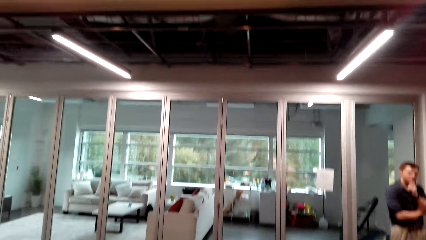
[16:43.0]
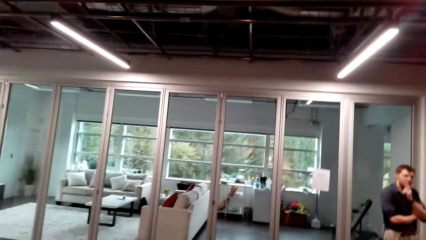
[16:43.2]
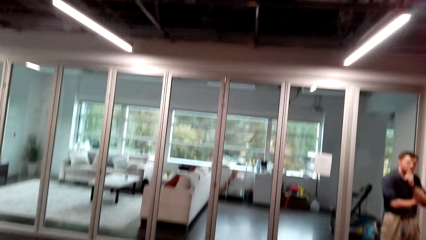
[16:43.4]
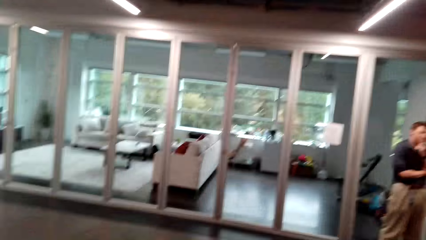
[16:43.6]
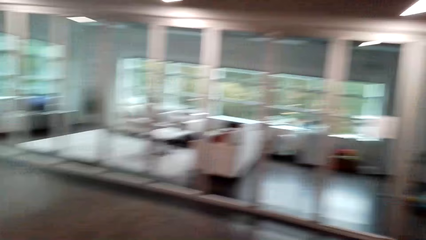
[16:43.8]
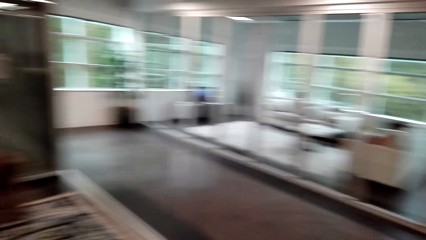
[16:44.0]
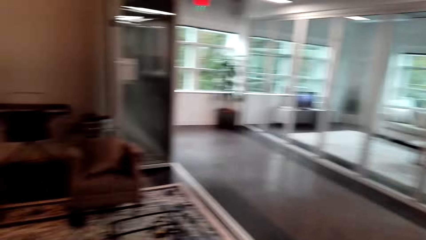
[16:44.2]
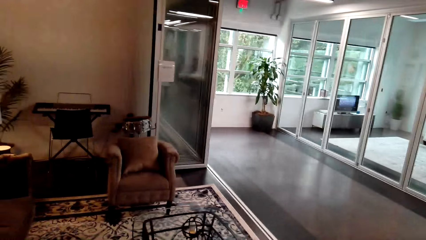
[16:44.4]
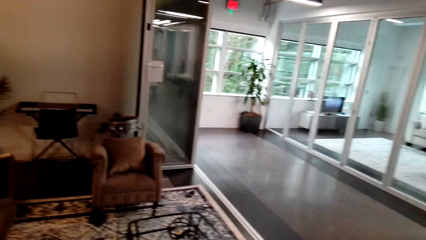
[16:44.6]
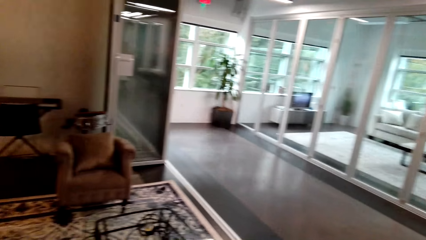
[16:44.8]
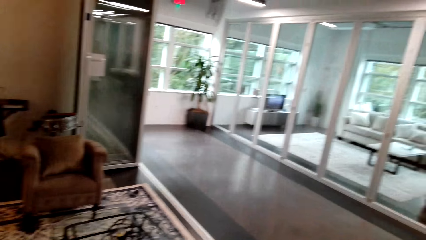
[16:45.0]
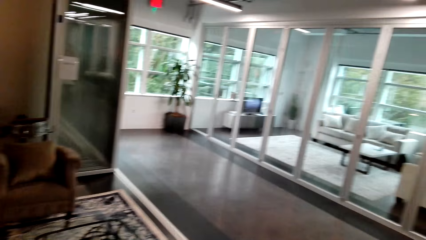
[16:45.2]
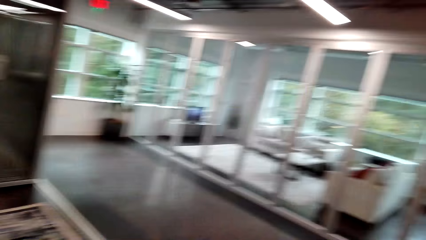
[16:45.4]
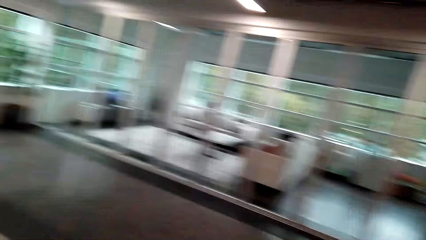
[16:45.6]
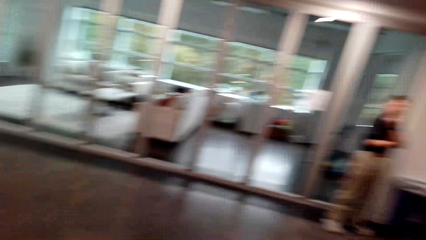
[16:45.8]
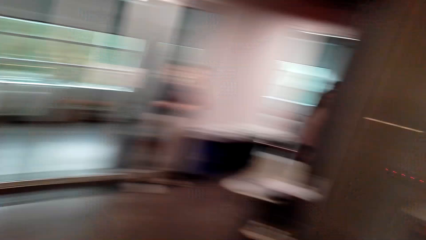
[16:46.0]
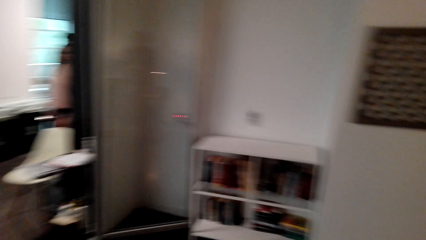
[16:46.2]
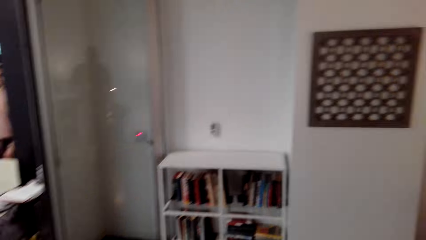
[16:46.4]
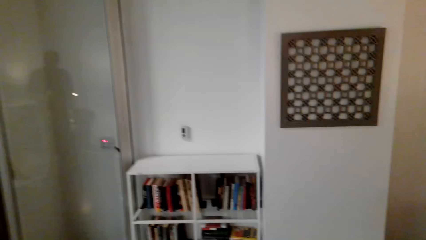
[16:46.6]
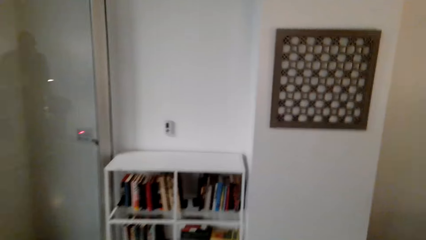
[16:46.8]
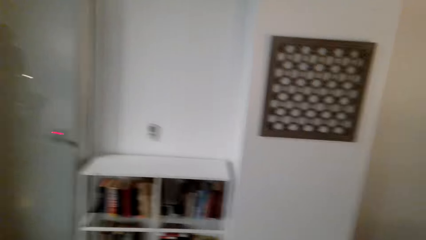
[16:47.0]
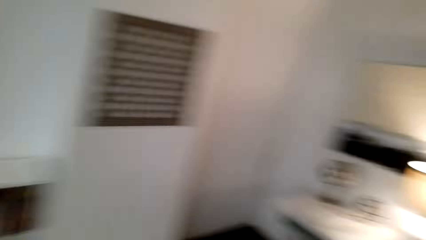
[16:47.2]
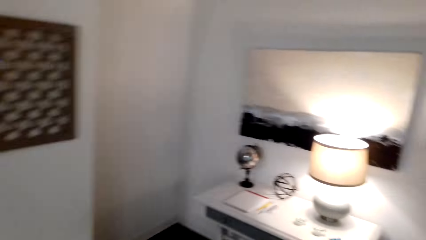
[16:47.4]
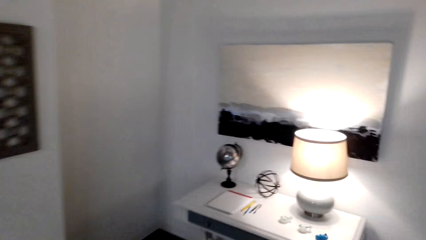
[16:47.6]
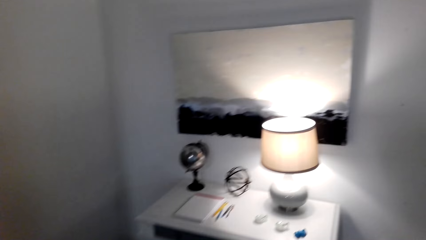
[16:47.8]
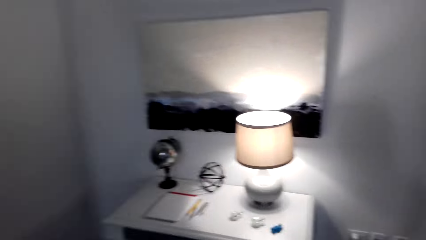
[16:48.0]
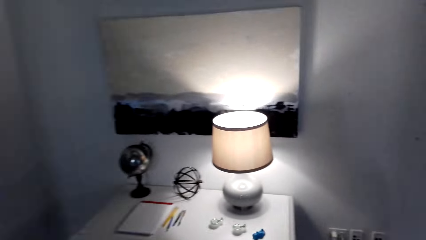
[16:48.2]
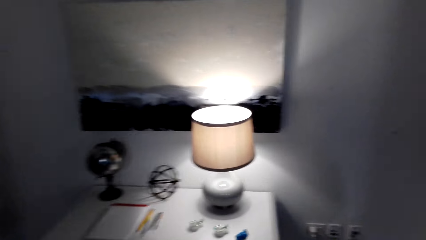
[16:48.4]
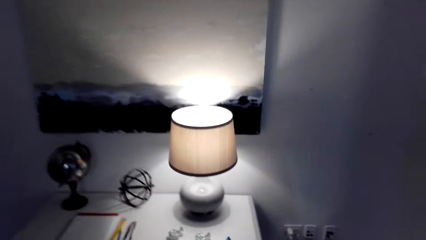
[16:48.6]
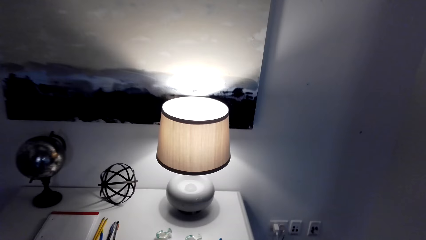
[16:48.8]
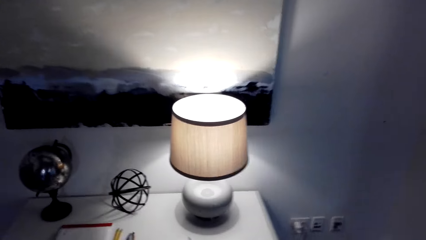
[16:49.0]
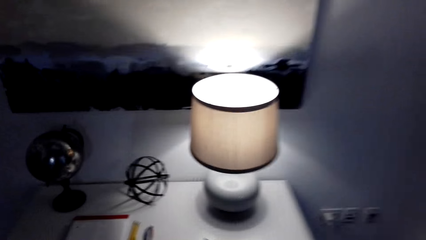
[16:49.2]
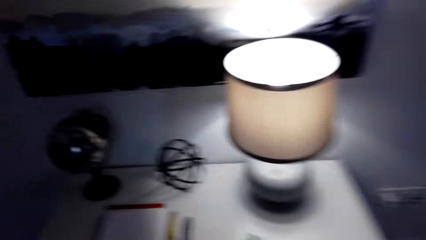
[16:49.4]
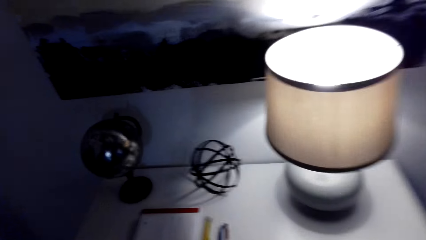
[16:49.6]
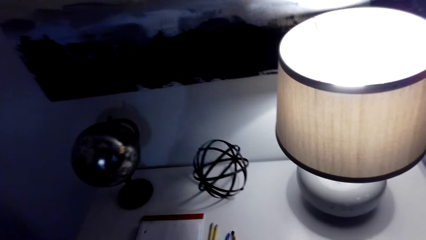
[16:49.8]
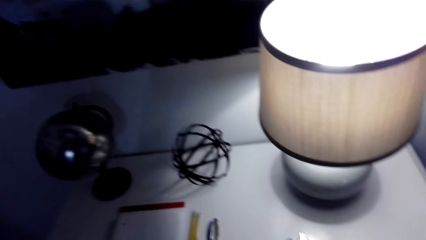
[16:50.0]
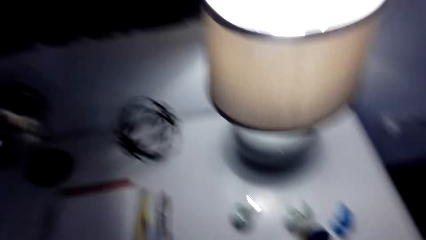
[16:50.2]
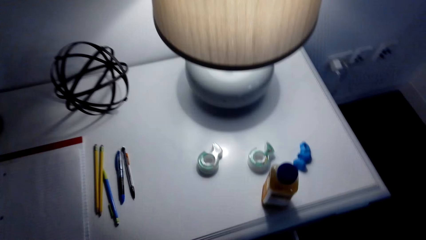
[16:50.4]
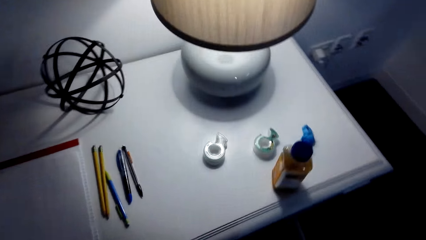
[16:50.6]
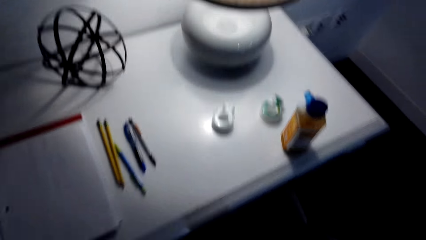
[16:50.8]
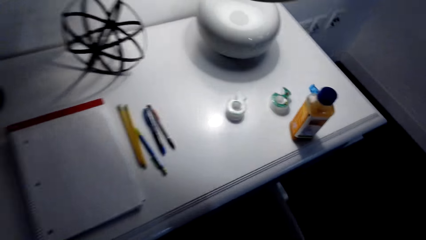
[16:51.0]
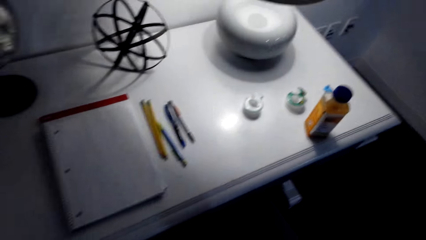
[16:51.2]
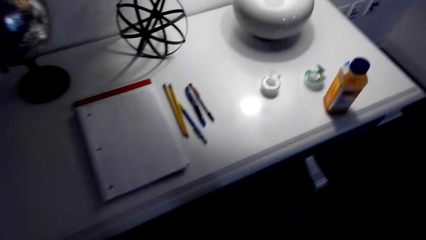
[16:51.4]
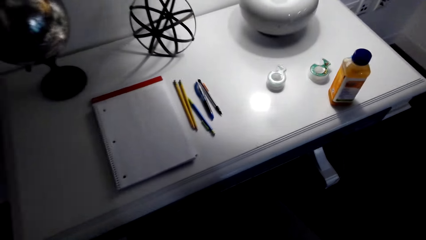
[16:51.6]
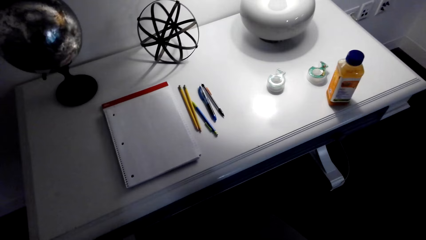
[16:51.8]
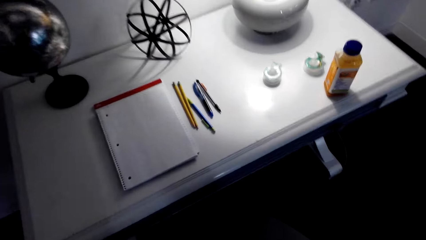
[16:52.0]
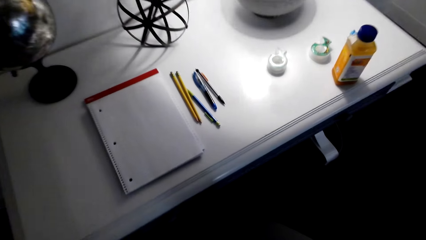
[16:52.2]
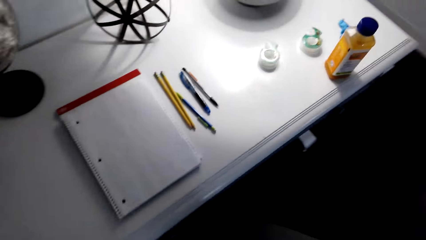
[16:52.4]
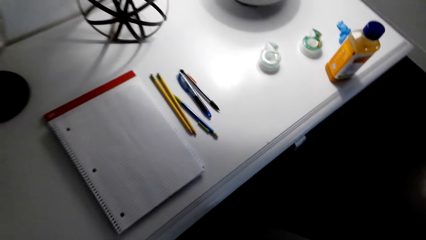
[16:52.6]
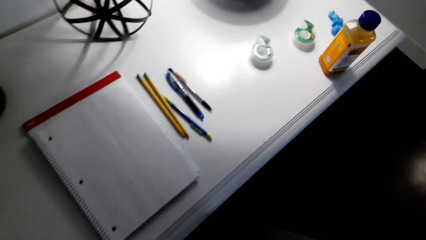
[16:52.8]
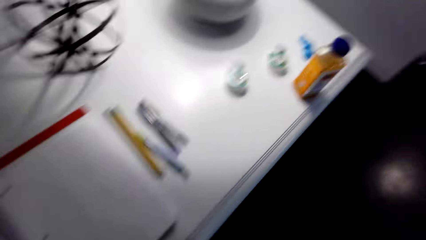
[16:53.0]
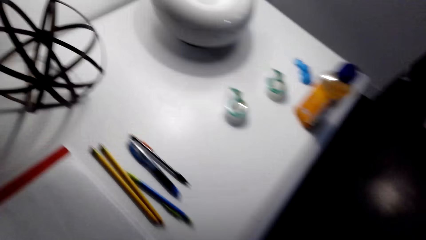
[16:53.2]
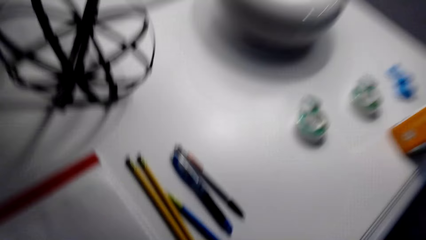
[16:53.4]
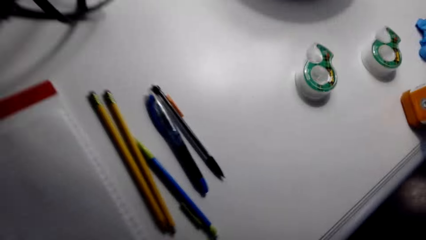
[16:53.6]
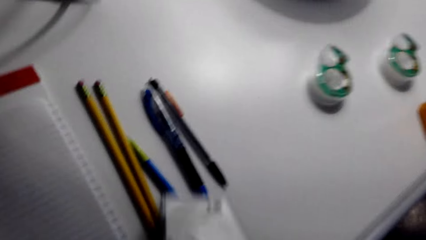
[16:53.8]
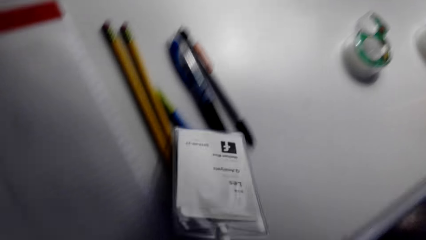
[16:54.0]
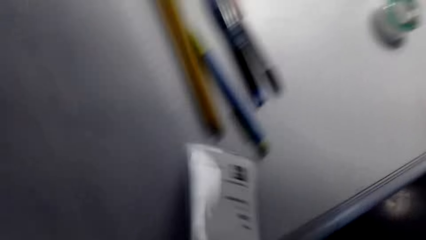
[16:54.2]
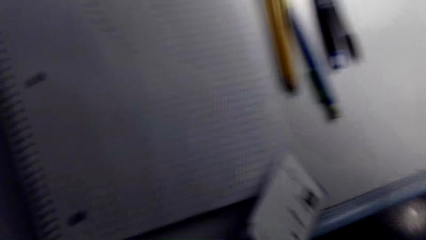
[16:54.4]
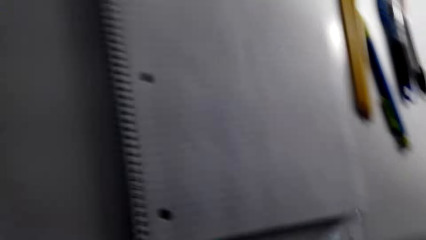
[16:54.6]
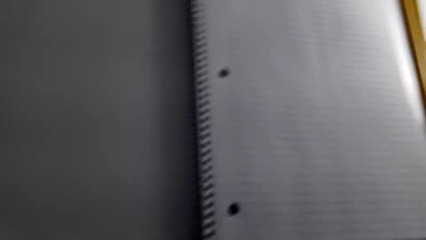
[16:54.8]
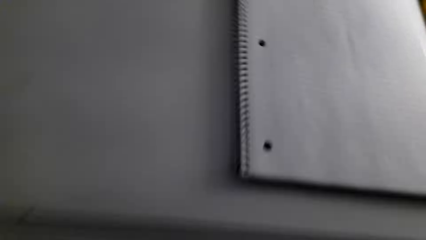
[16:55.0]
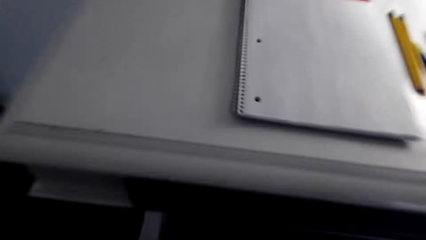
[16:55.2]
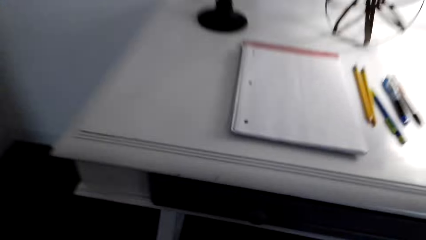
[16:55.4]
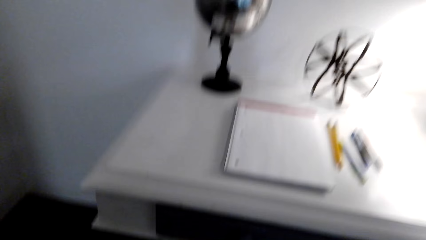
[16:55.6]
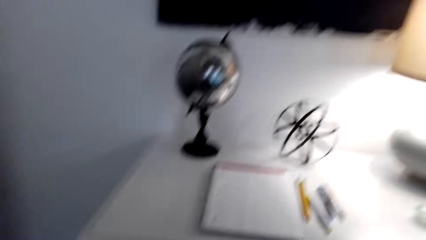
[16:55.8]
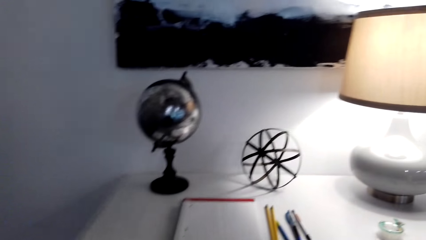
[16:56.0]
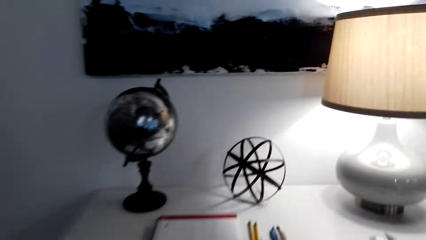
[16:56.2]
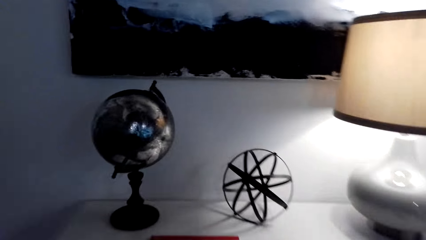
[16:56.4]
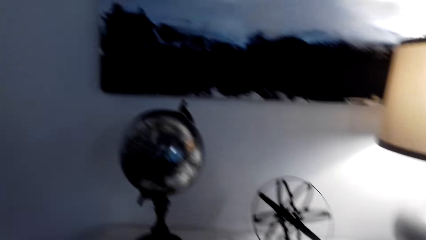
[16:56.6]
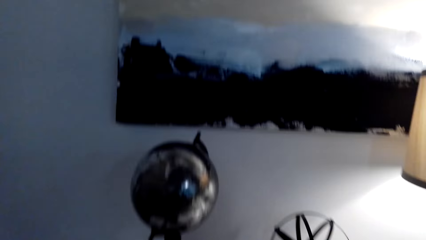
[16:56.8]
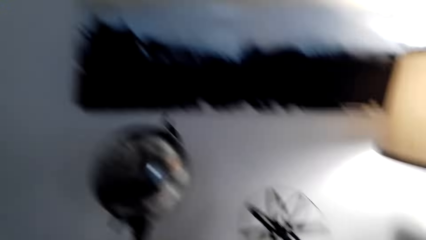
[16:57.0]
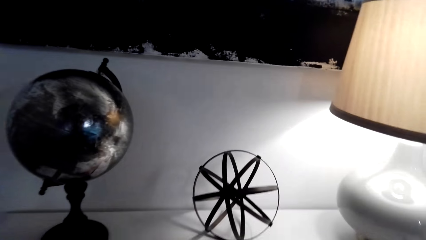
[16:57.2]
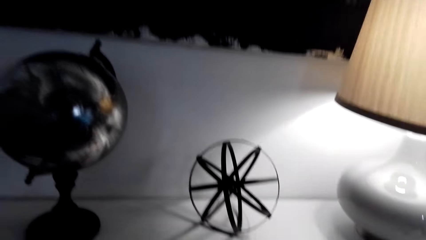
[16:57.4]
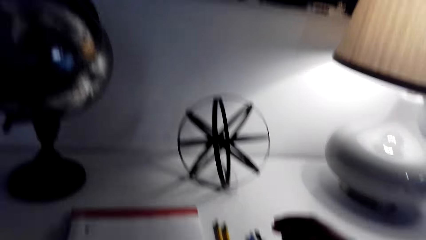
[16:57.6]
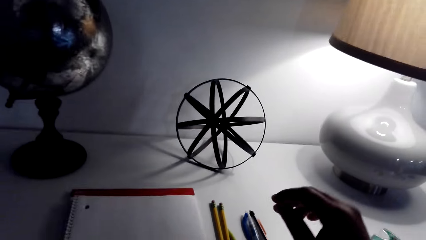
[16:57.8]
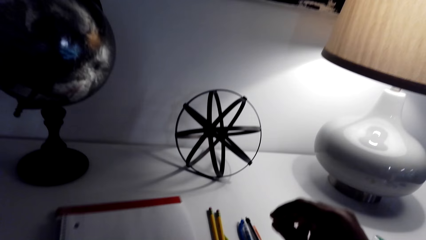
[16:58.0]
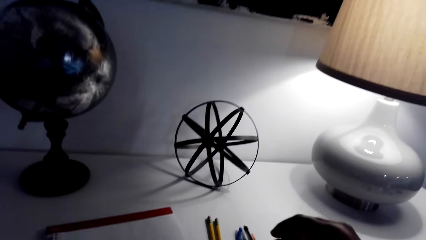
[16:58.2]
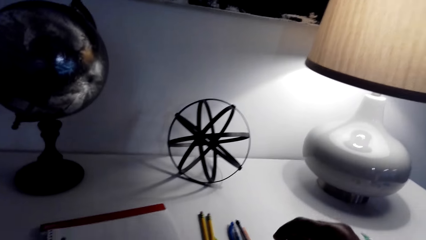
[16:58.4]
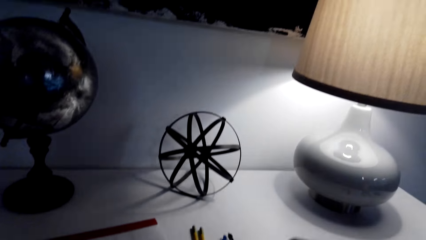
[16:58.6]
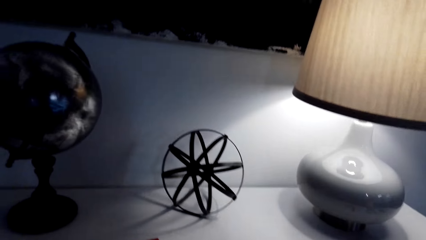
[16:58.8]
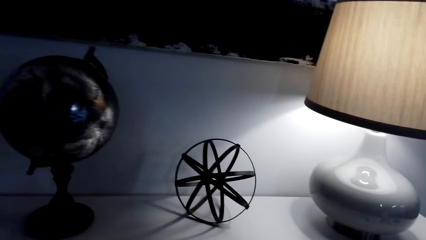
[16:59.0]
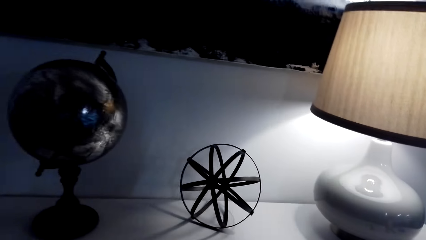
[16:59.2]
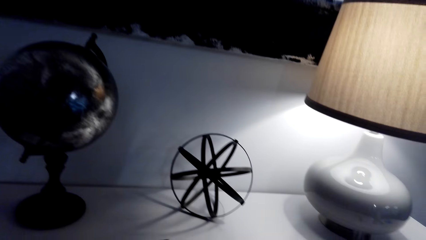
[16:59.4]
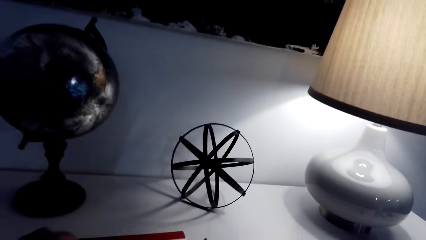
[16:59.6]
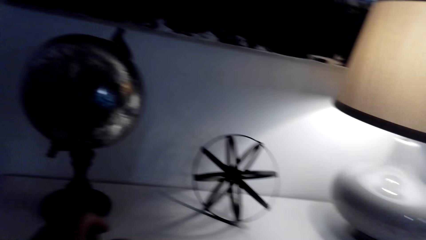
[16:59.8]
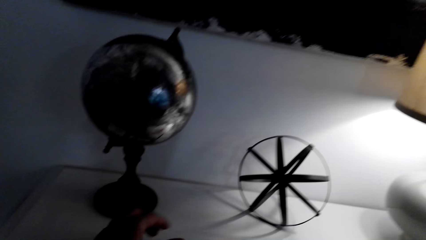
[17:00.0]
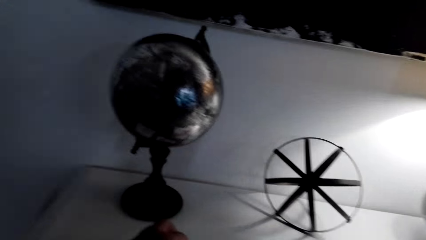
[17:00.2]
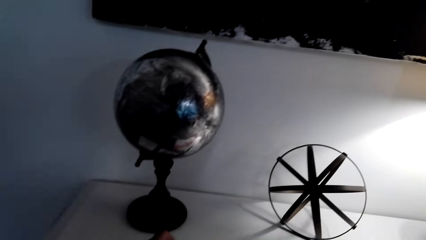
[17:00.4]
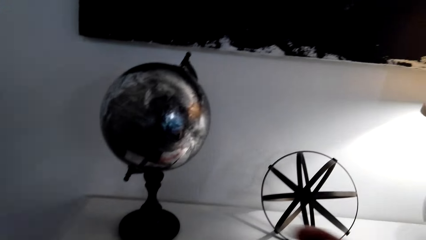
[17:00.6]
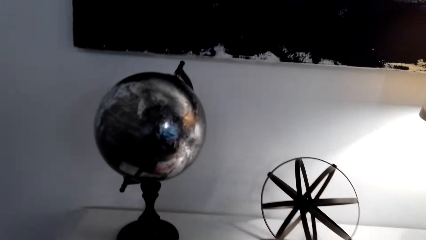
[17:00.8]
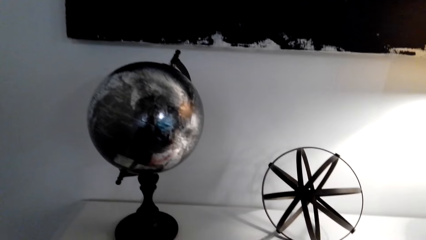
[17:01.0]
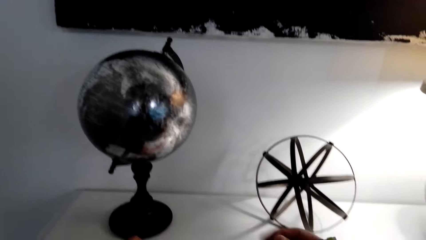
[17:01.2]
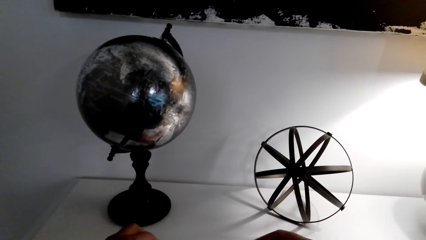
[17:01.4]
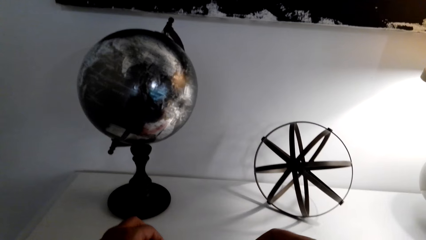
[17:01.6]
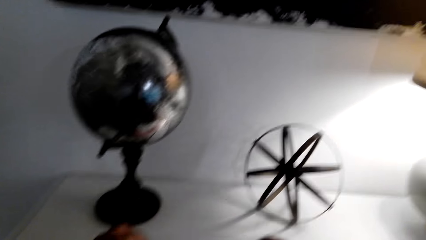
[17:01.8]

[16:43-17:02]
The camera wearer looks around. They stare at the world cycle object on top of the television stand. They open the drawer and close the drawer. They sit on a chair. They put the book on top of the table. They pick up the pen on top of the table. They do something.
